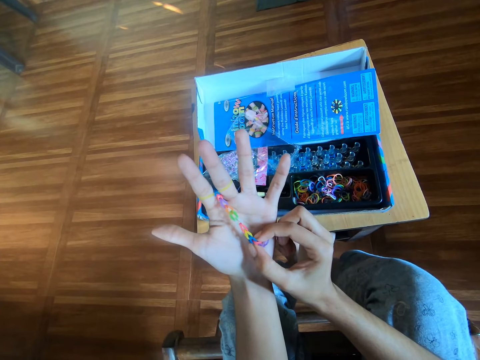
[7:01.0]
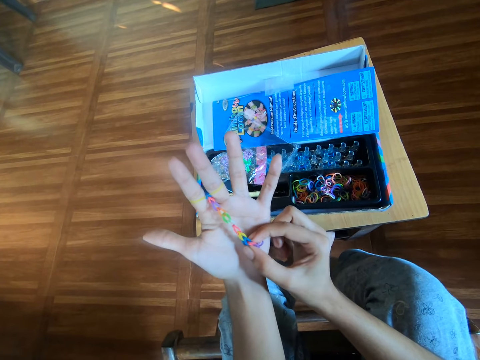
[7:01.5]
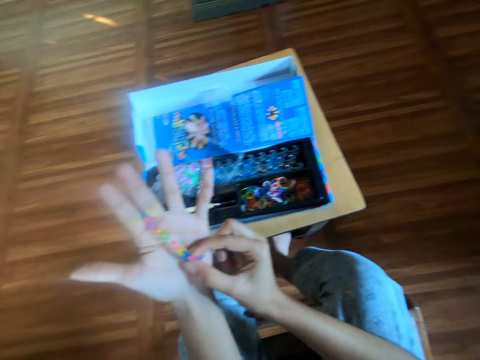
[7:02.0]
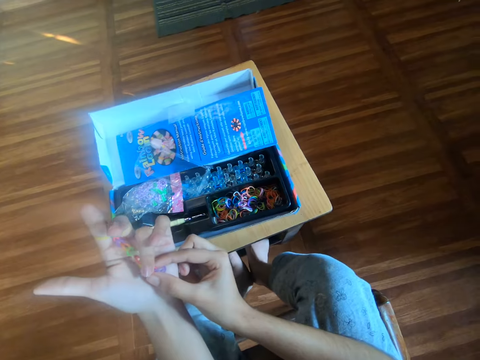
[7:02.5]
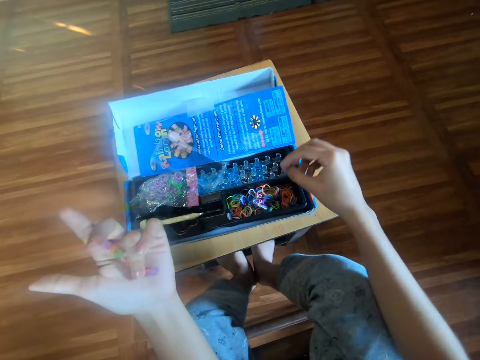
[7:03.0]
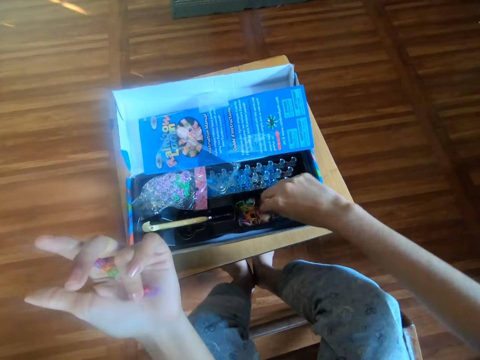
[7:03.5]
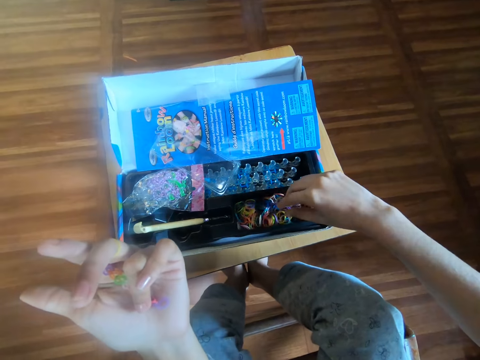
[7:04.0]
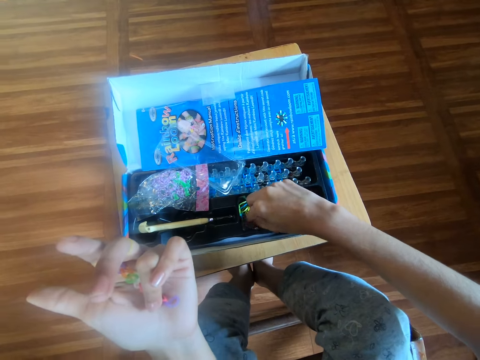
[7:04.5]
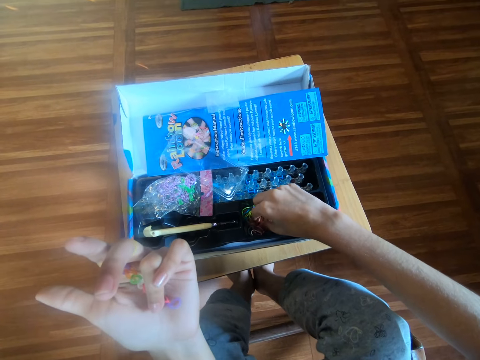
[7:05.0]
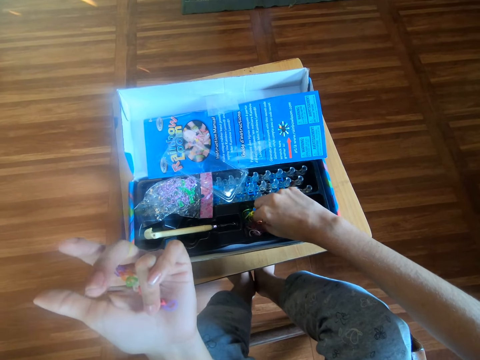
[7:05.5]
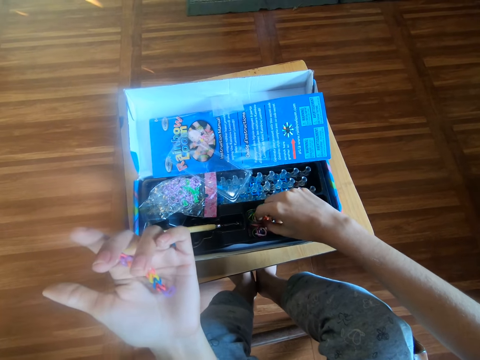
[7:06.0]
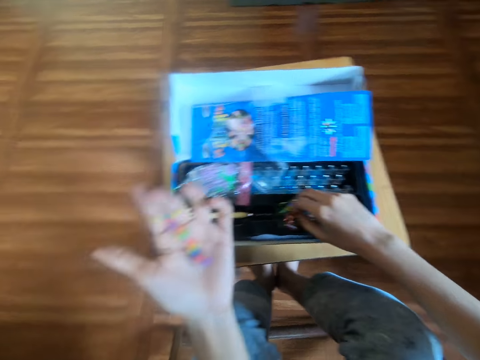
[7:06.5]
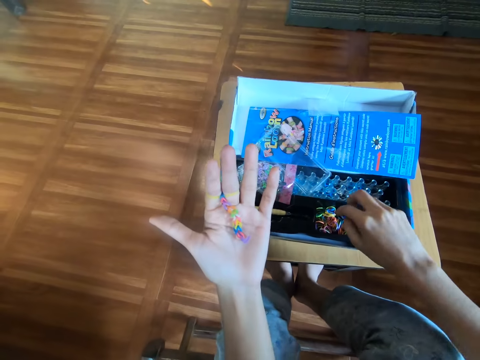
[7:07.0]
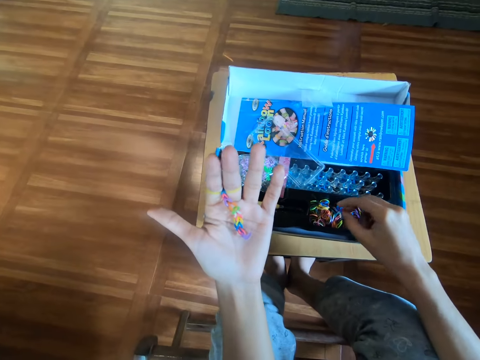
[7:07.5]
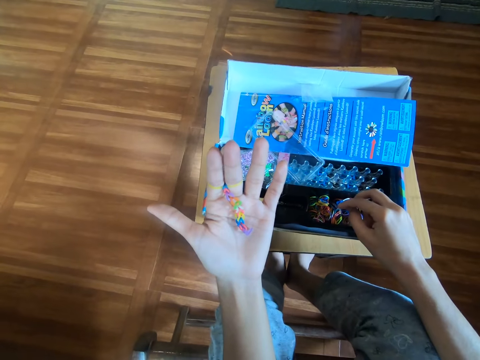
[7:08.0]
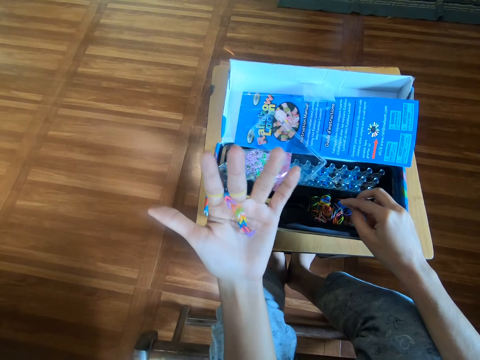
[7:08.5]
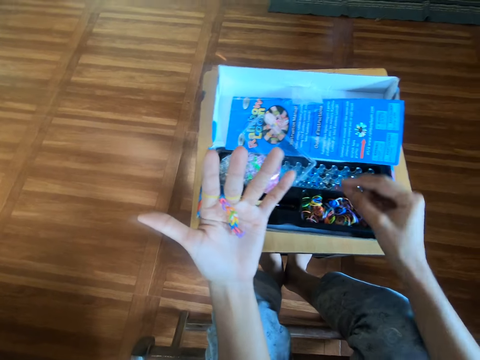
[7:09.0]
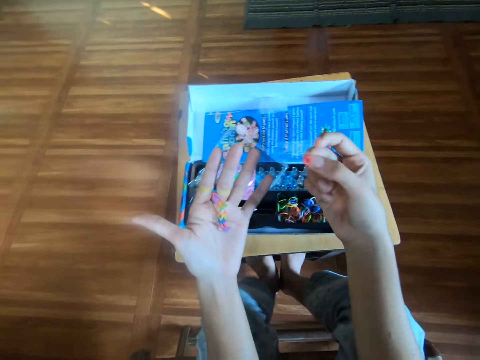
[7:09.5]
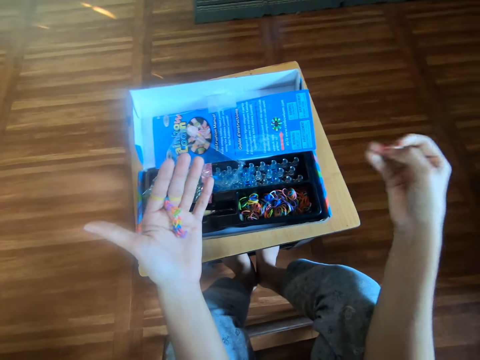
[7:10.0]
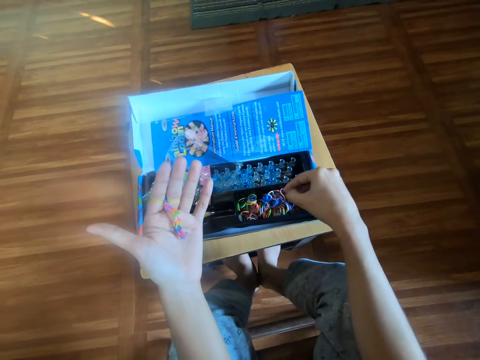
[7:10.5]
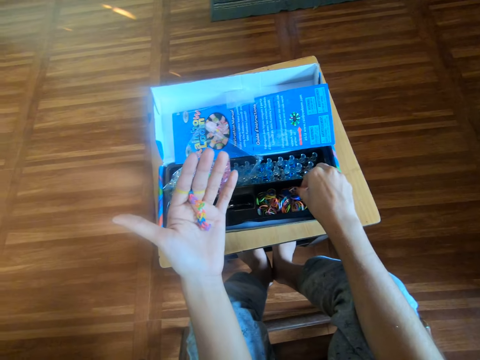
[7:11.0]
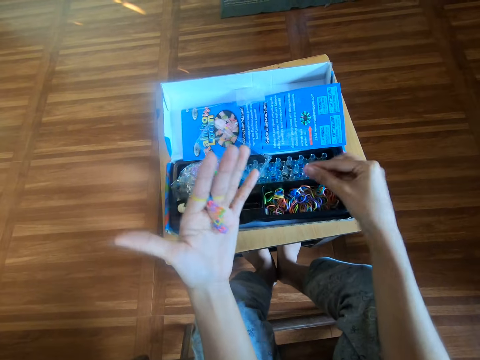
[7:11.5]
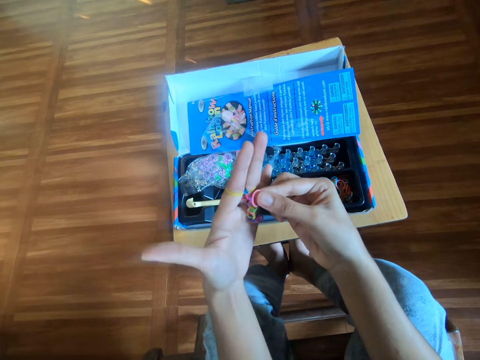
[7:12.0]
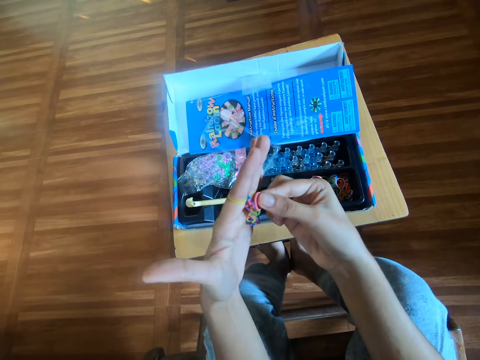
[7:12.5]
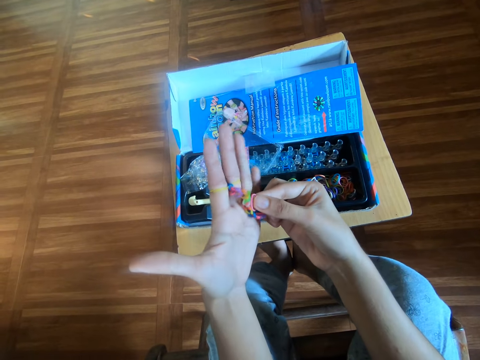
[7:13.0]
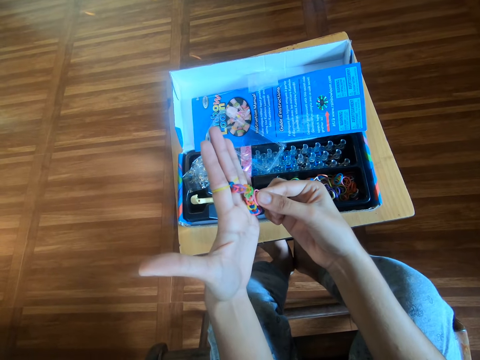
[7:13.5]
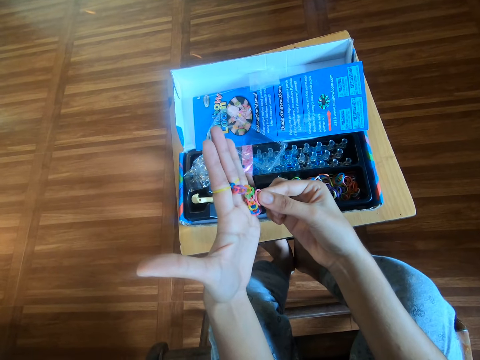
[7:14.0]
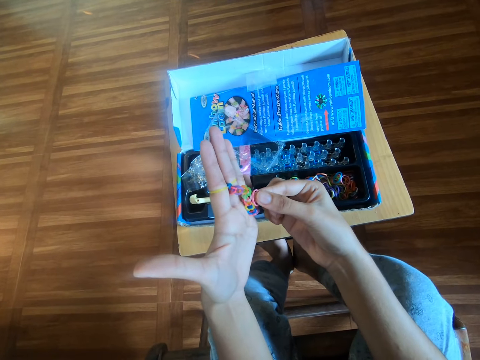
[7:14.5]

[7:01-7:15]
The camera wearer examines the rubber bands in the black plastic with his right hand. He picks up another rubber band from the black plastic with his right hand. He picks up another rubber band again. He compares the rubber bands in his hands.

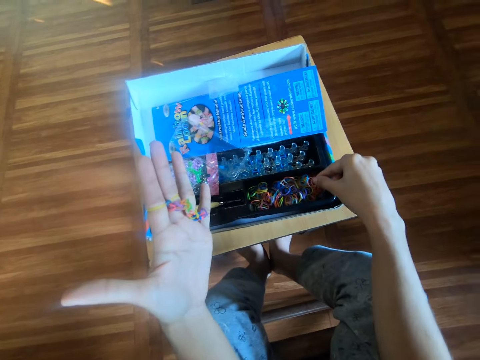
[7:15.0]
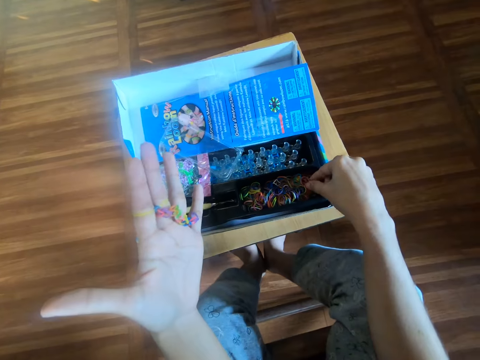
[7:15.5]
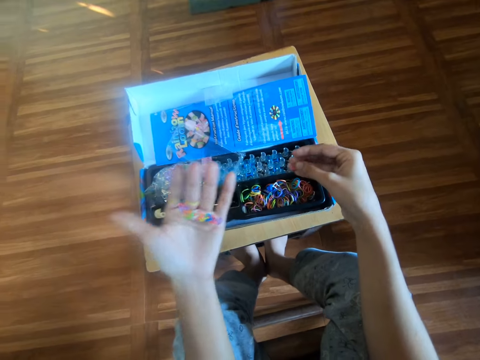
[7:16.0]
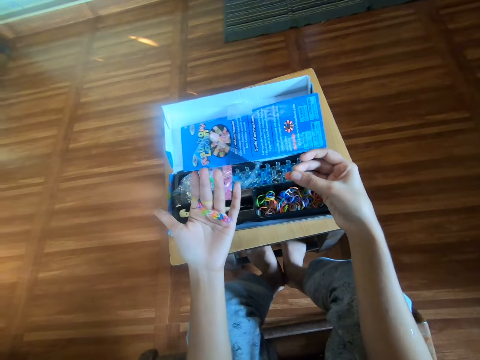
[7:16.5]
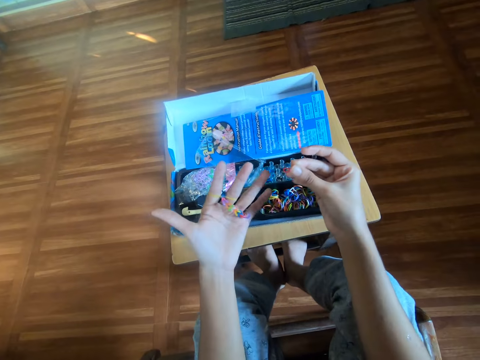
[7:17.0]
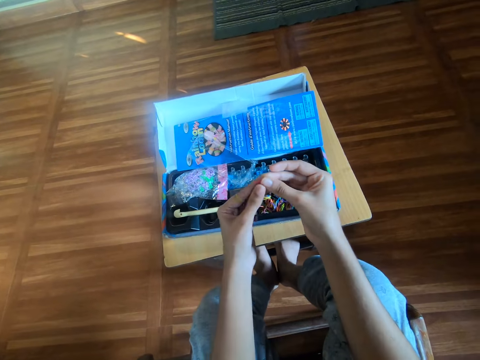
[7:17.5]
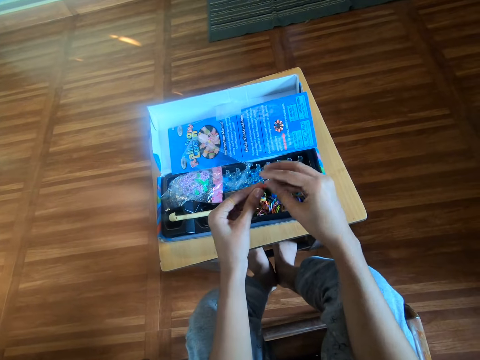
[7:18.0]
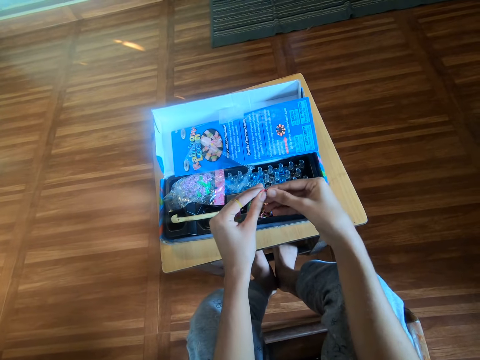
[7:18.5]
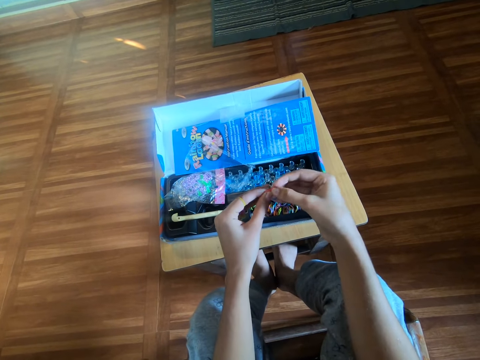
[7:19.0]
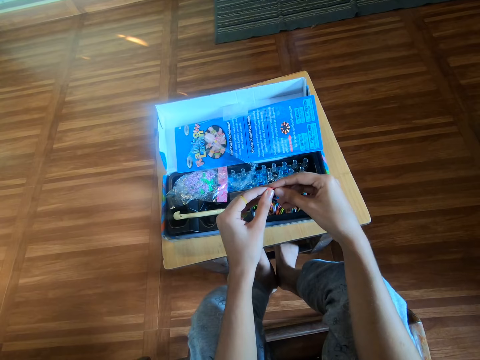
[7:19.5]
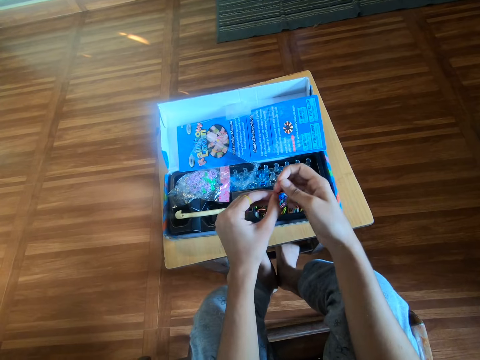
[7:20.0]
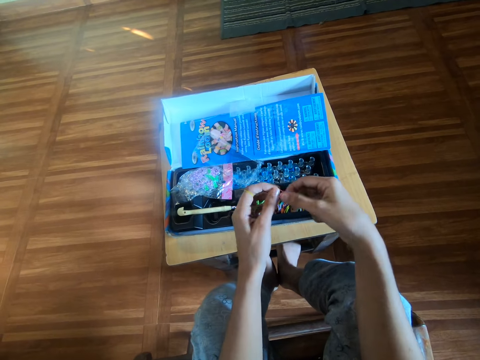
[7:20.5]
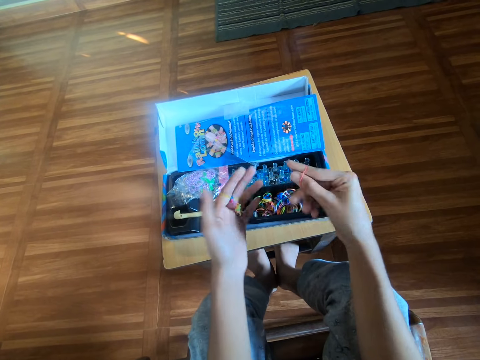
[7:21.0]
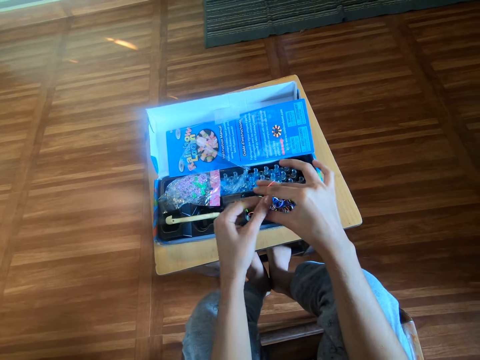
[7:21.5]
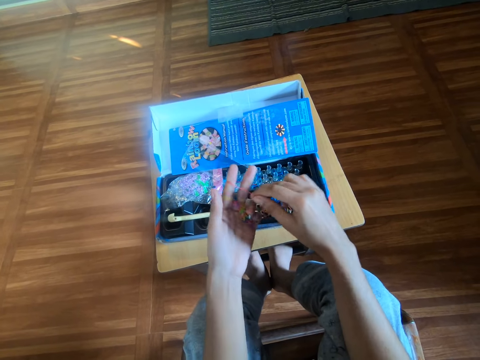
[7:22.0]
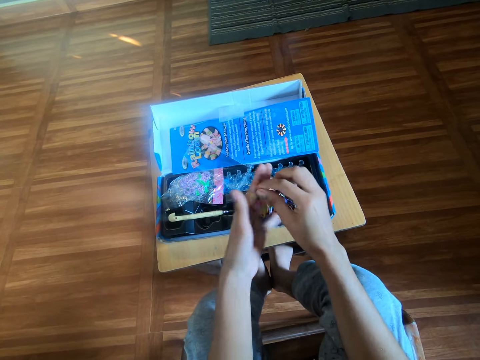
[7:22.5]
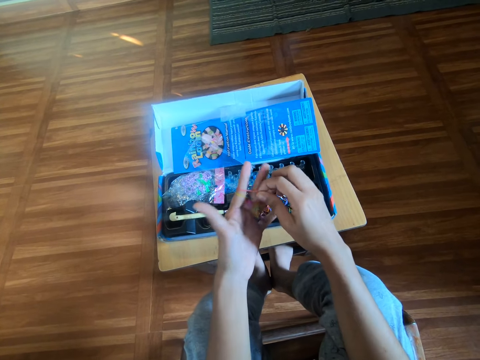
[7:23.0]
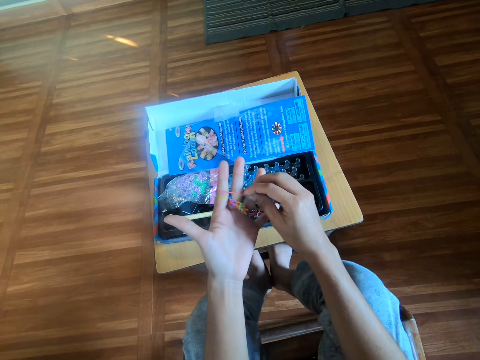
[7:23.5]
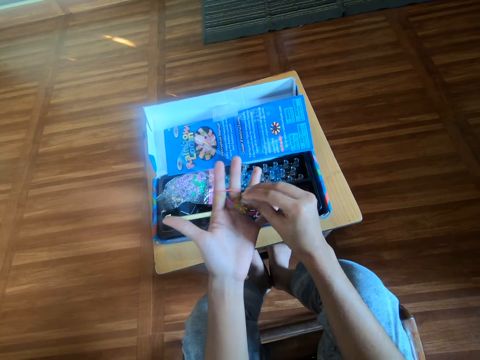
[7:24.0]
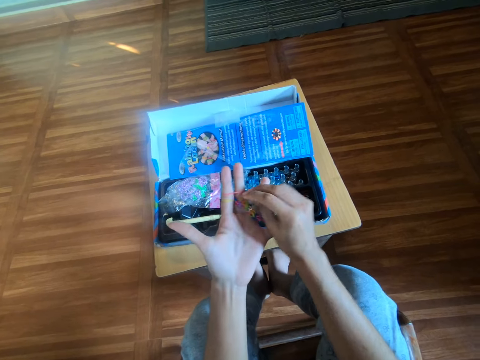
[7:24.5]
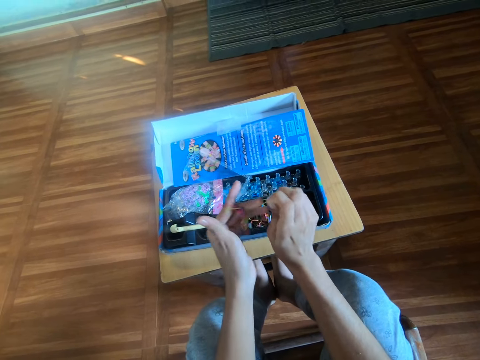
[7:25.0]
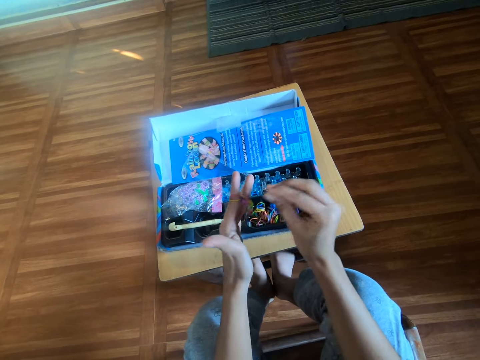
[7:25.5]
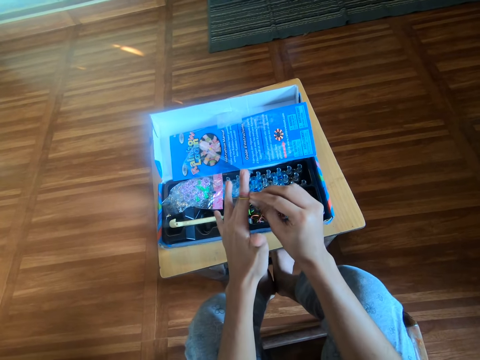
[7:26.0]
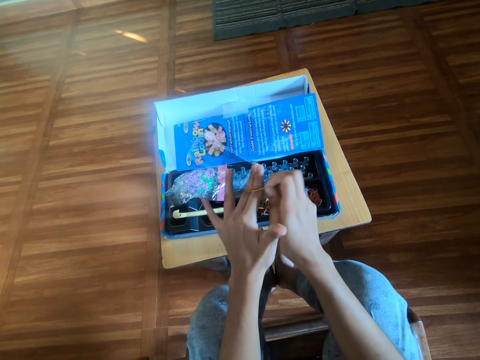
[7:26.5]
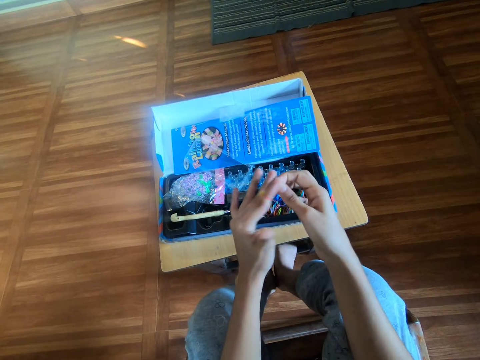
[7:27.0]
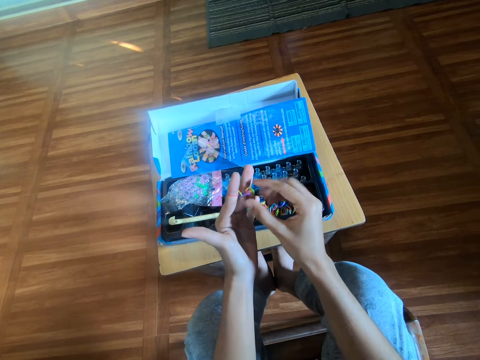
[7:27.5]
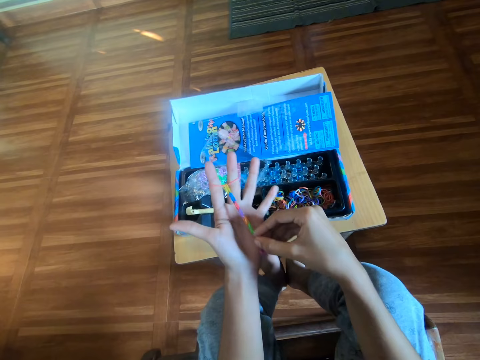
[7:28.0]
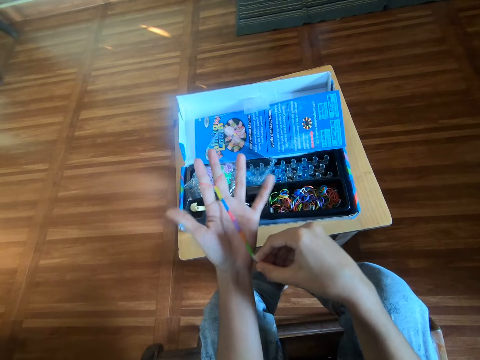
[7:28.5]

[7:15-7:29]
The camera wearer drops the rubber band in the black plastic with his right hand. He untangles the rubber band with his hands. He puts the rubber band on his hands. He drops the rubber band in the black plastic with his right hand. He makes a rubber band bracelet by hands.
